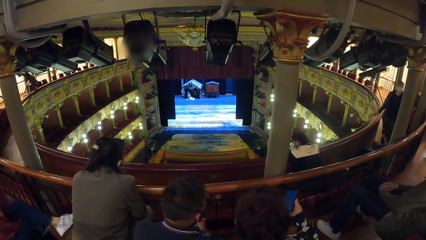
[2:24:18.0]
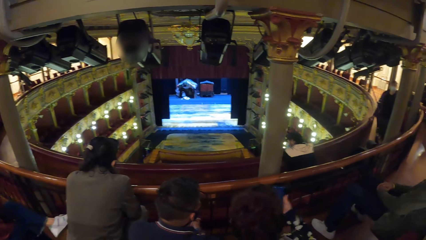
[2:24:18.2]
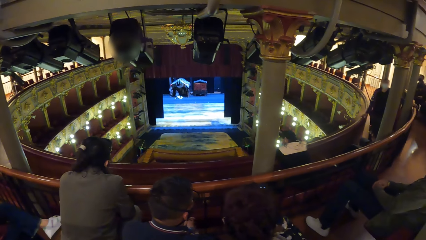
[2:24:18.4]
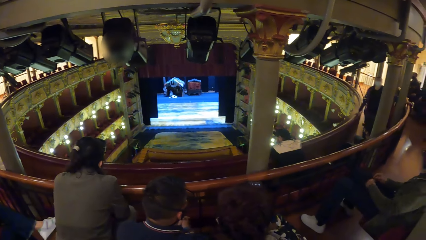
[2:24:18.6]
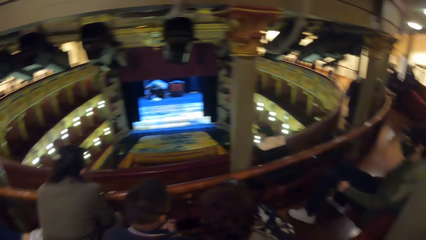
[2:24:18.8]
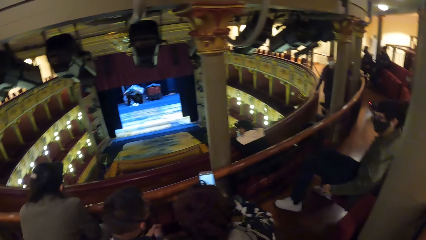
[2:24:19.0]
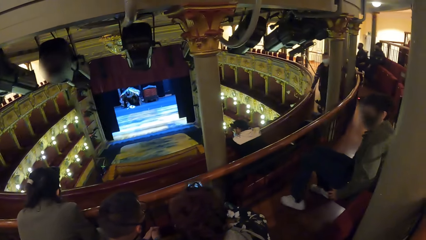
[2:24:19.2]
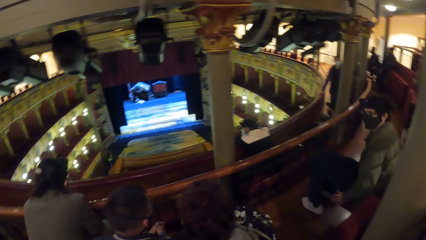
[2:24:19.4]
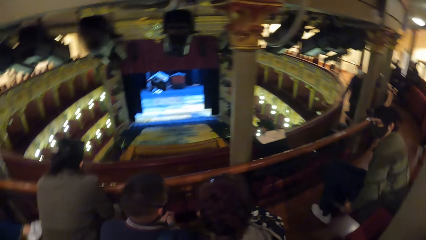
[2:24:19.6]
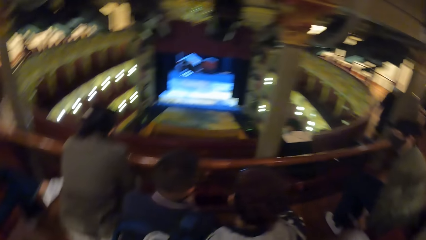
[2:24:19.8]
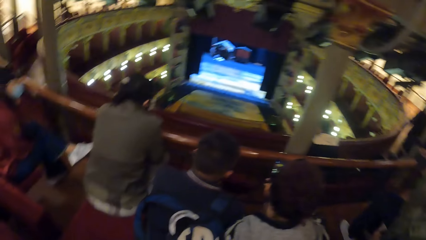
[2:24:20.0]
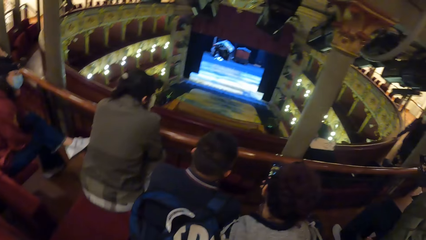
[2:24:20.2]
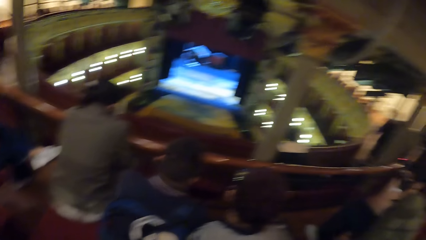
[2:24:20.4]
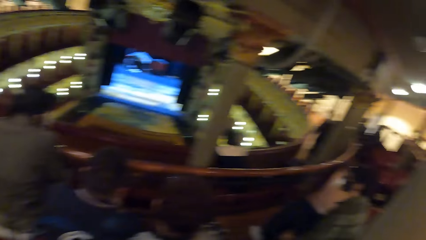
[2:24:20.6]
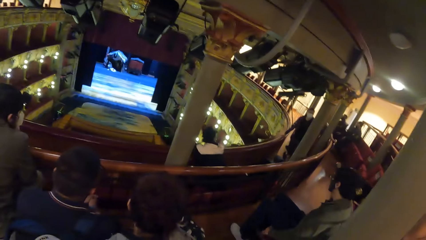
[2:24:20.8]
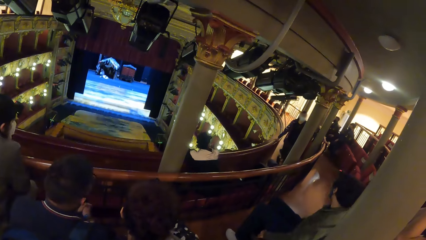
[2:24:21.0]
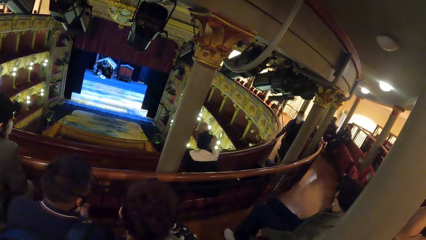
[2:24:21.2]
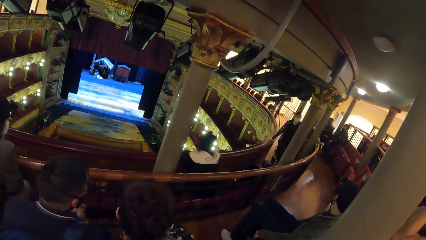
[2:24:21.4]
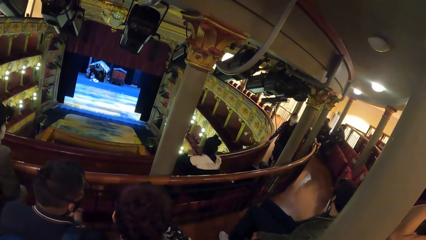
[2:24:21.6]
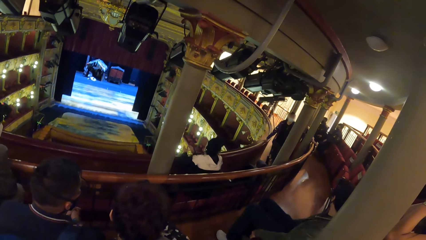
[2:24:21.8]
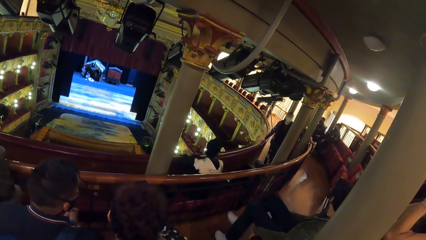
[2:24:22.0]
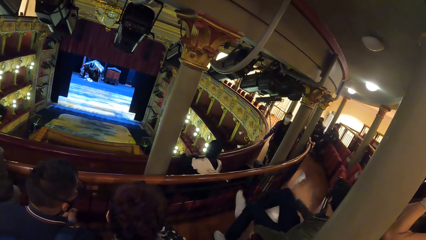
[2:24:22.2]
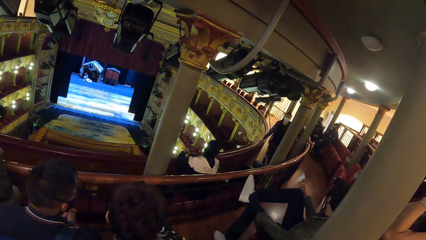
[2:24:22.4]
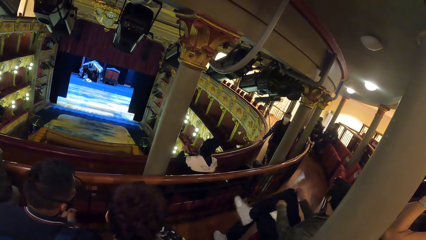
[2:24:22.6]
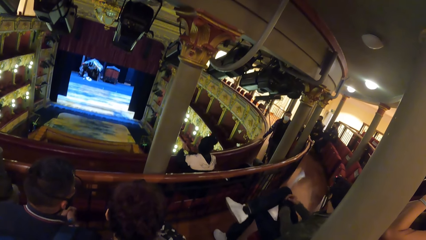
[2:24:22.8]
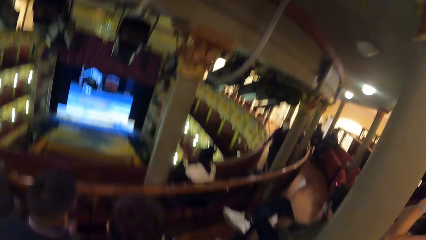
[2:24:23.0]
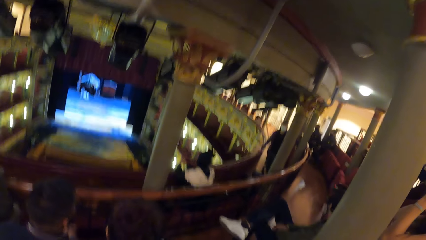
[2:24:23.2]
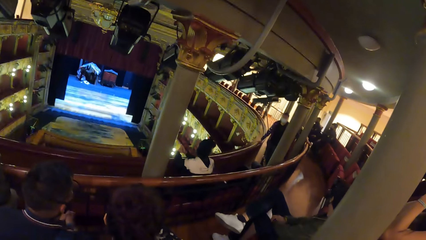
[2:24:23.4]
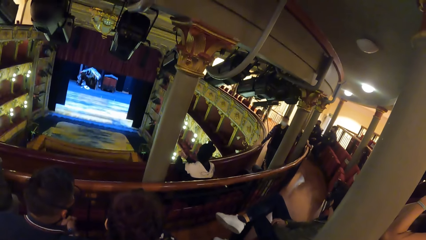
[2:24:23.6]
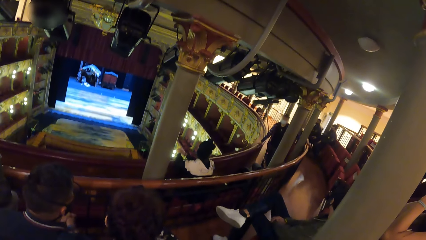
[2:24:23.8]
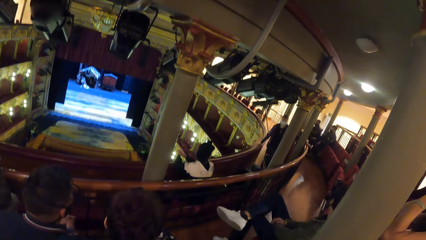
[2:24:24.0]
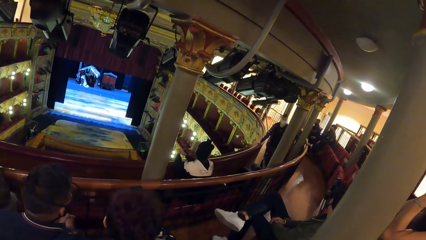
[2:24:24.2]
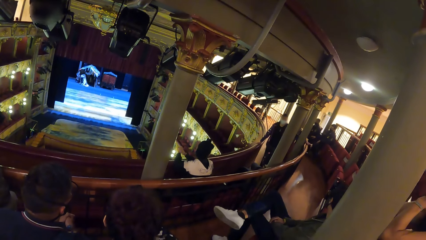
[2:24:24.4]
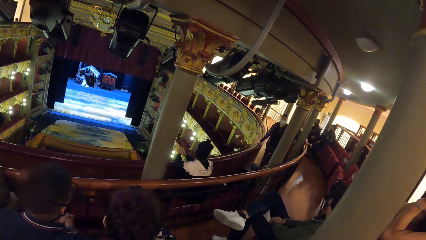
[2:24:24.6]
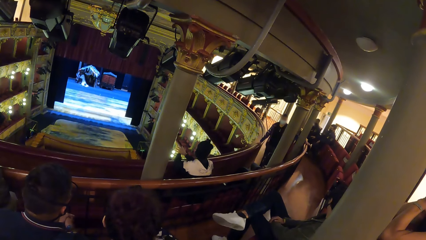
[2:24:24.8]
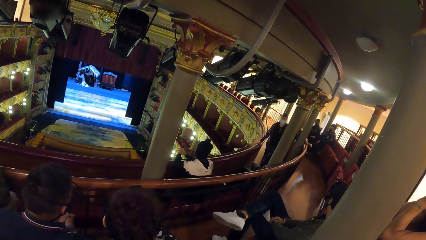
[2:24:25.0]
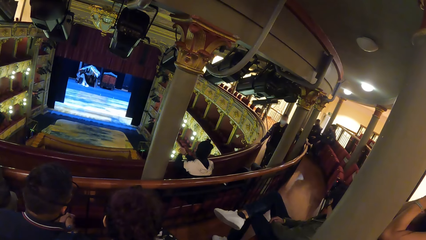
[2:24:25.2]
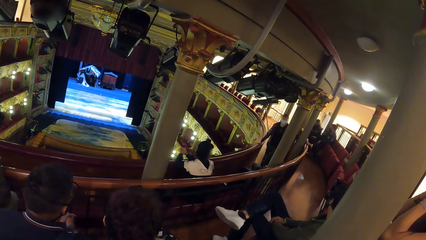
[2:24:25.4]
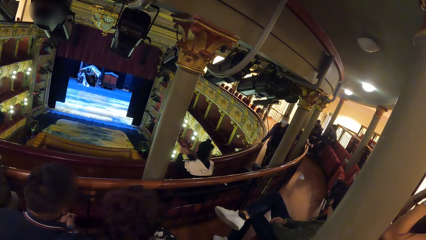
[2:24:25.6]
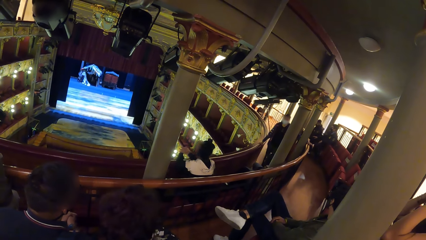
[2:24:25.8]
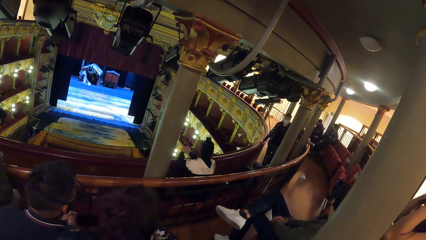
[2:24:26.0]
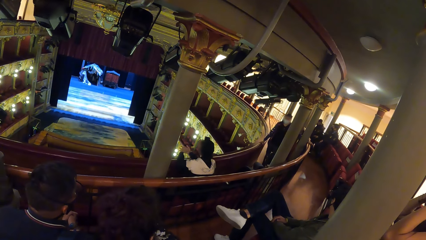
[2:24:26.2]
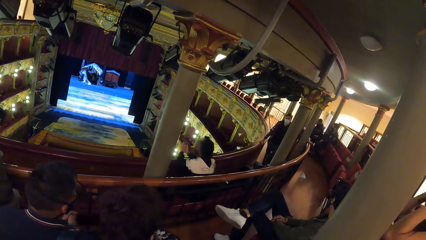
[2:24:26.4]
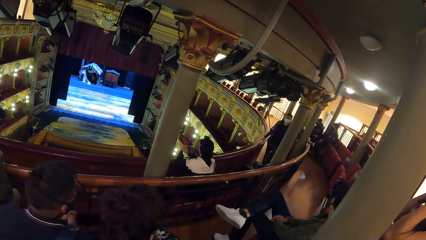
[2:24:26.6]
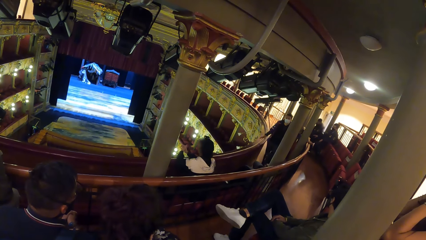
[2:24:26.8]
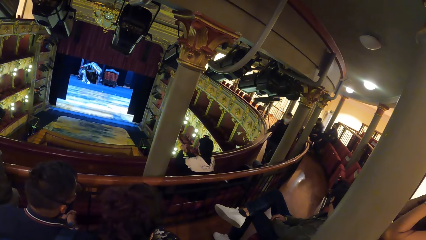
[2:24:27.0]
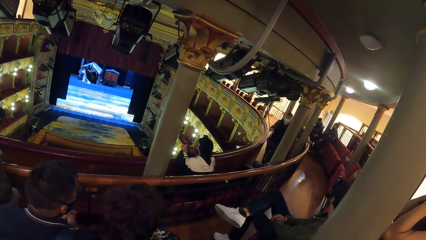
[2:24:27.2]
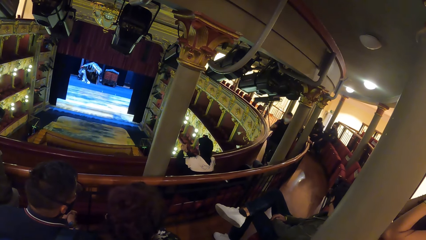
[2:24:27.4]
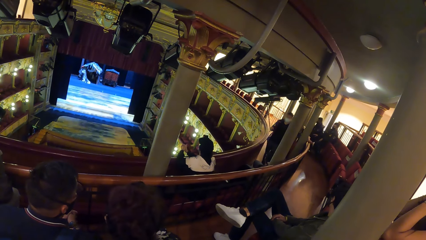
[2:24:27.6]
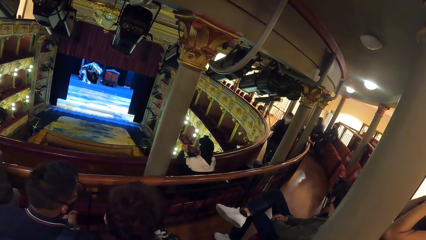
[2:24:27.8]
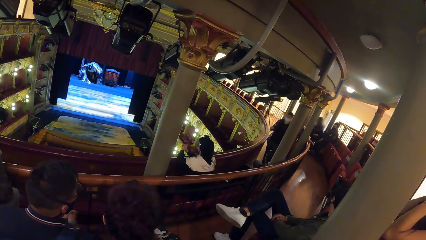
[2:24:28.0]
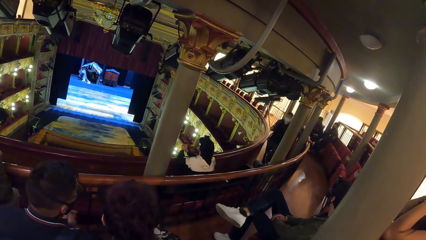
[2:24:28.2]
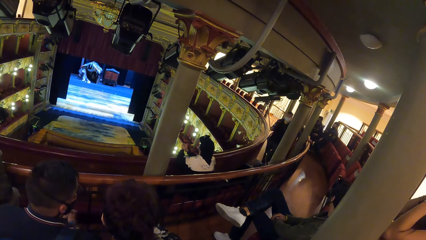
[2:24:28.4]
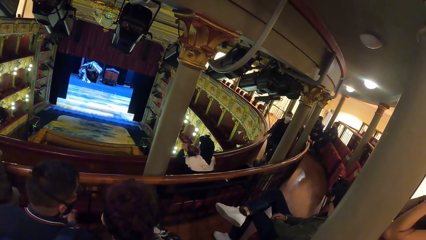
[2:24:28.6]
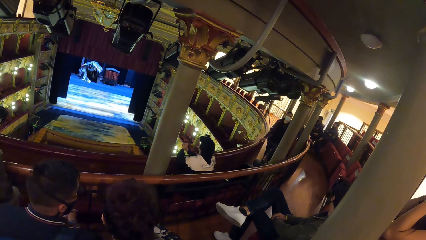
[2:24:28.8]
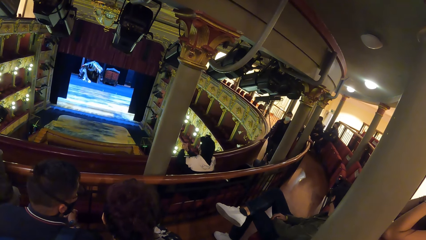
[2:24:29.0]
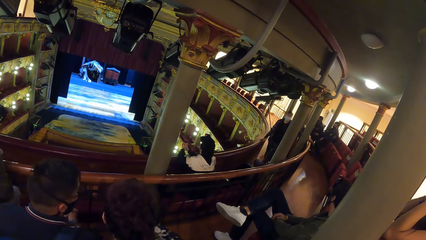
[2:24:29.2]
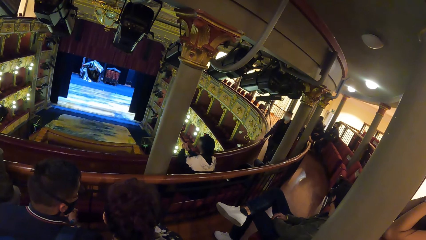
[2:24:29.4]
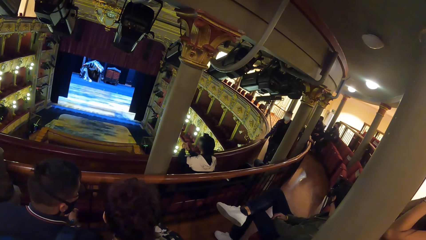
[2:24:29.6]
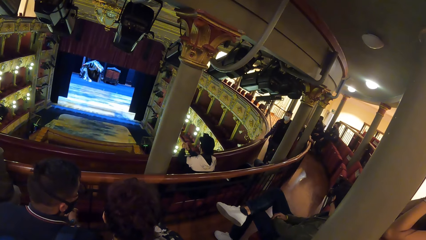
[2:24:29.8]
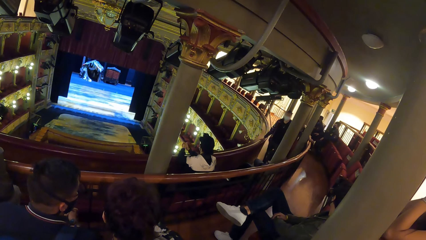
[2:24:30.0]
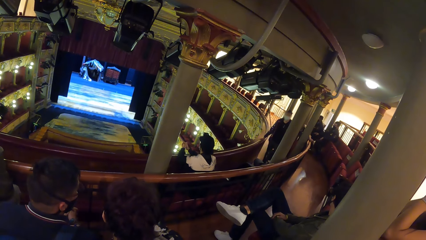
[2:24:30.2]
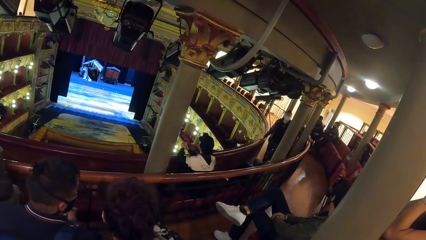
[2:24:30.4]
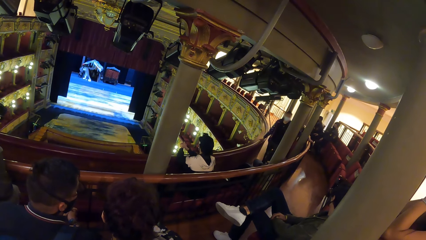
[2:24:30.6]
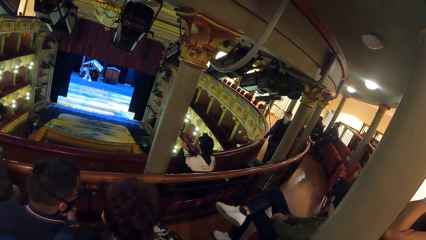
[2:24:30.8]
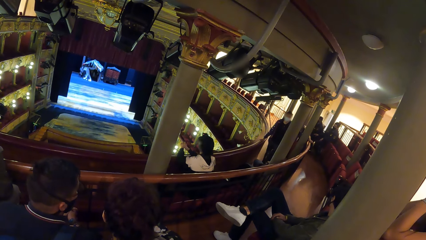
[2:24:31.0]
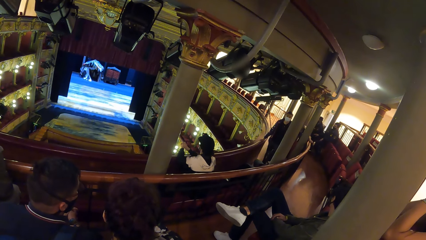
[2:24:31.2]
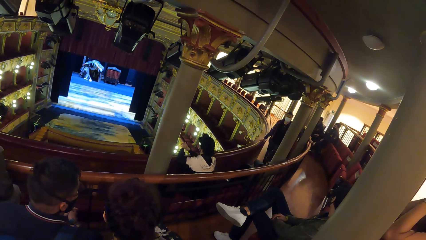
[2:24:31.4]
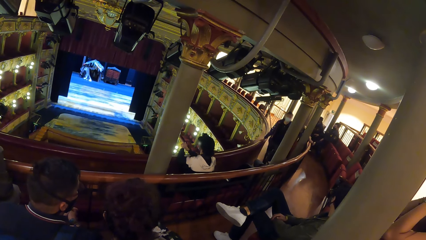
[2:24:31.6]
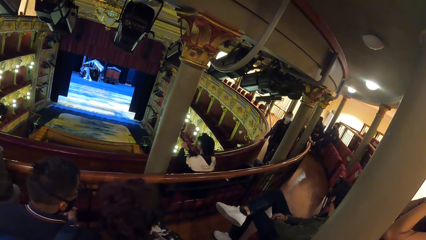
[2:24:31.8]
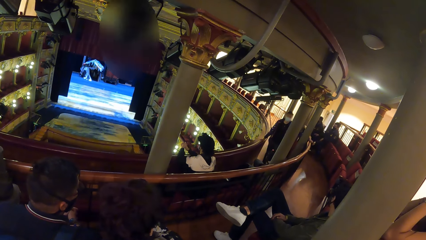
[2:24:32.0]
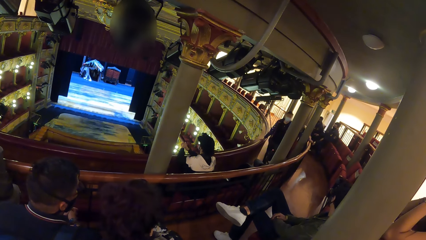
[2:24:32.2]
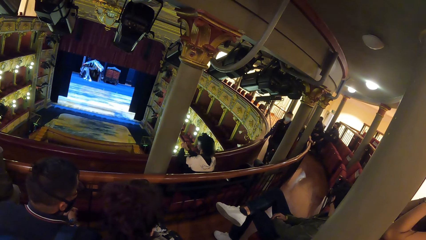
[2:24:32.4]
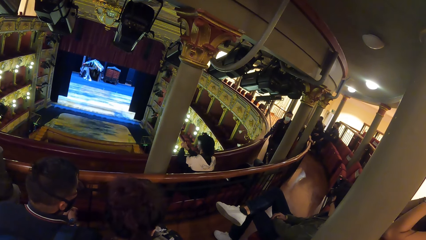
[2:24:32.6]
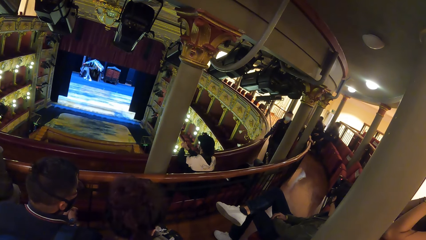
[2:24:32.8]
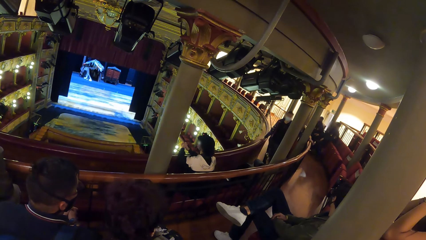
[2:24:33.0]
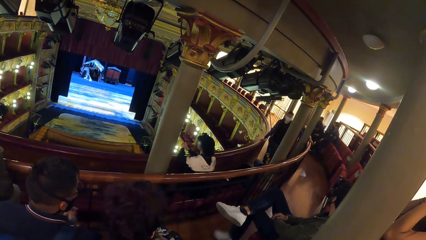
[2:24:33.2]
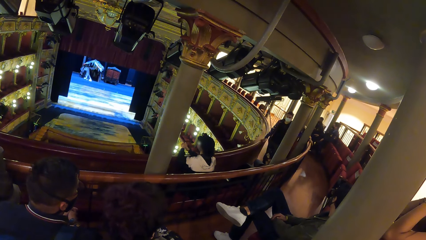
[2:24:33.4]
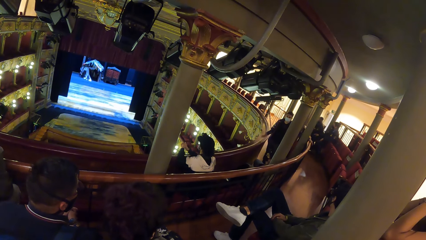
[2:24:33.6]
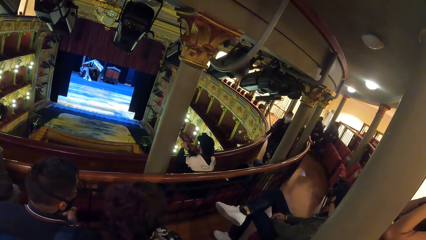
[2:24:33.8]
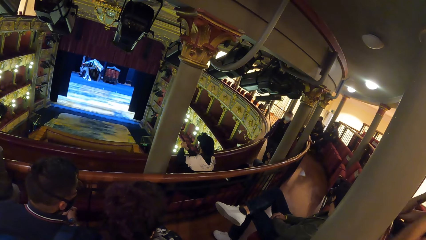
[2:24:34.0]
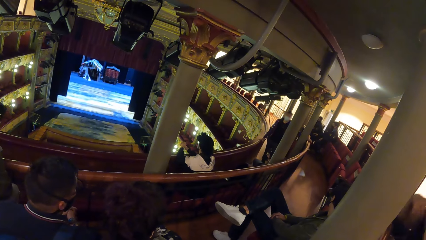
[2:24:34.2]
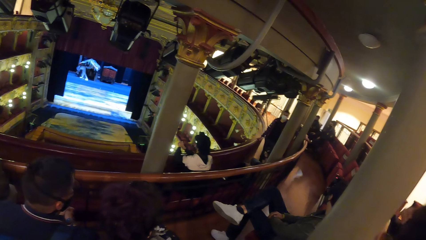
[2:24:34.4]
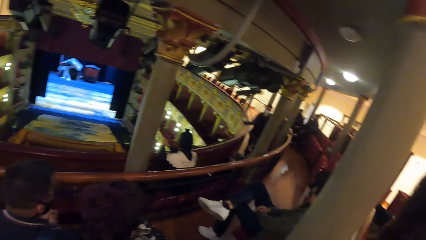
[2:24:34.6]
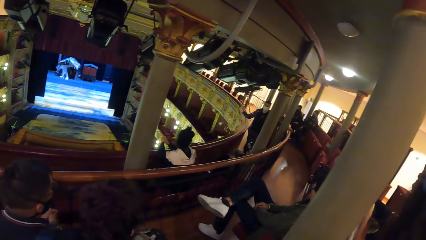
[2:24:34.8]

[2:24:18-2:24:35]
The man operates the phone with his right hand. The woman removes her head from the wooden rail. The camera wearer watches a movie in the theatre. Another man places his right leg on his left leg. A person talks to the people.
